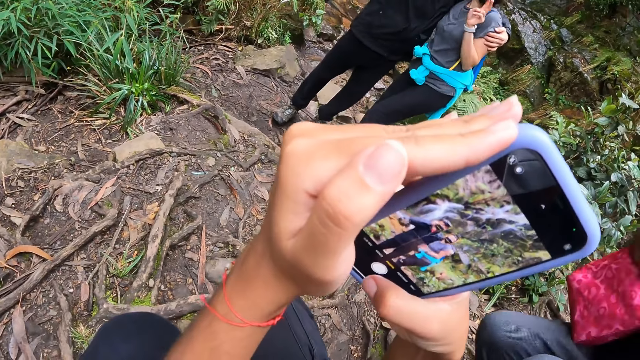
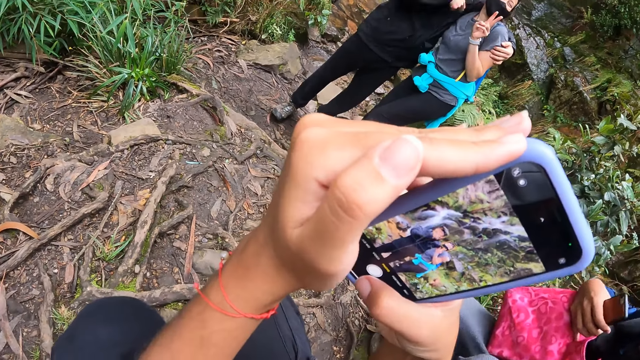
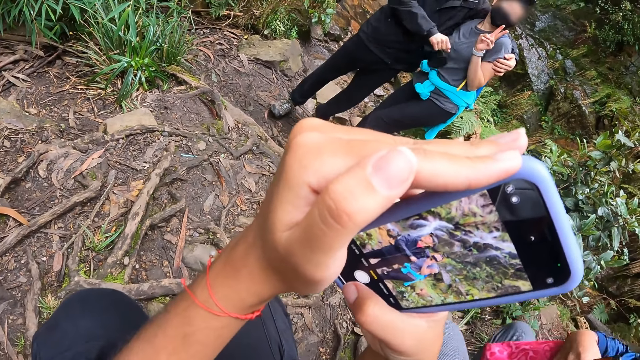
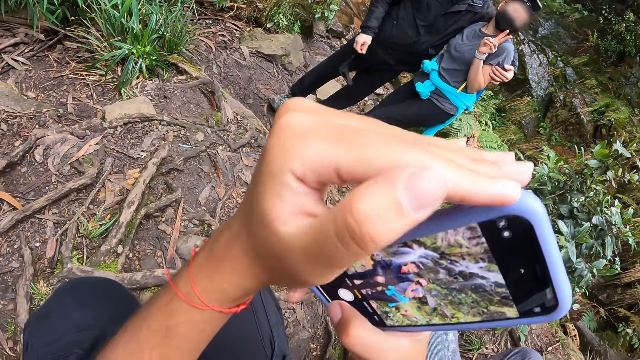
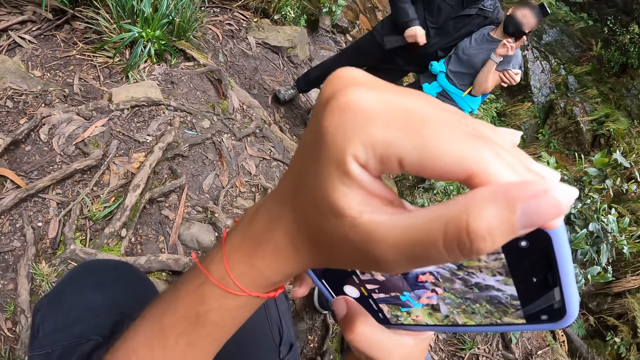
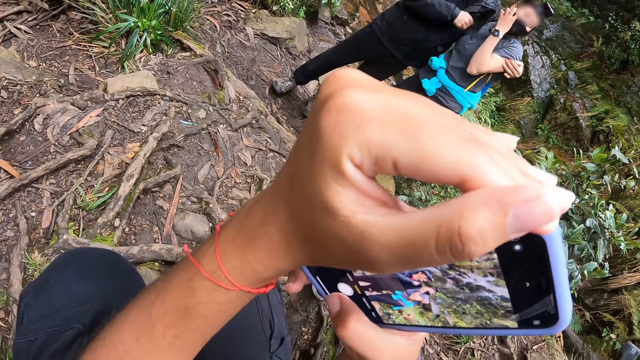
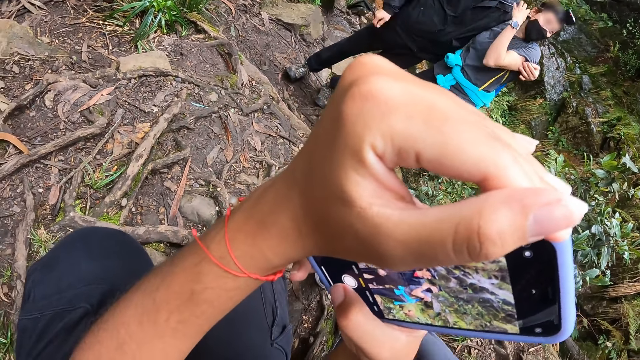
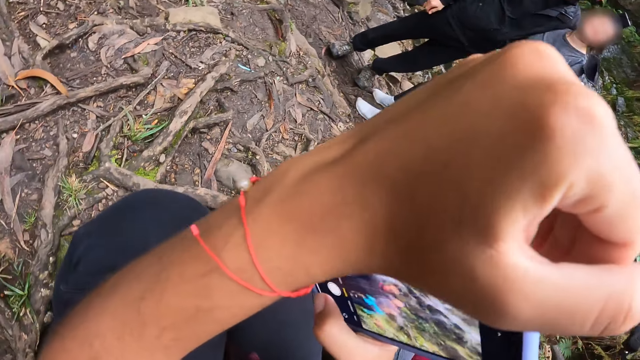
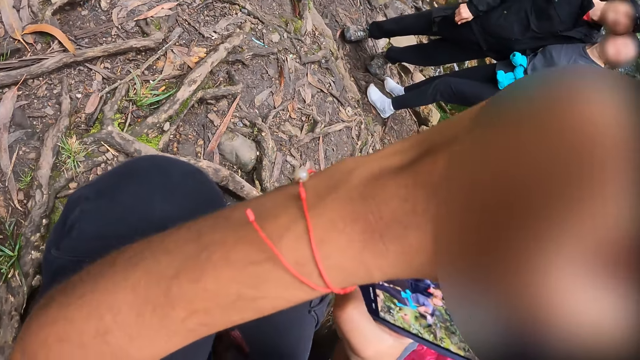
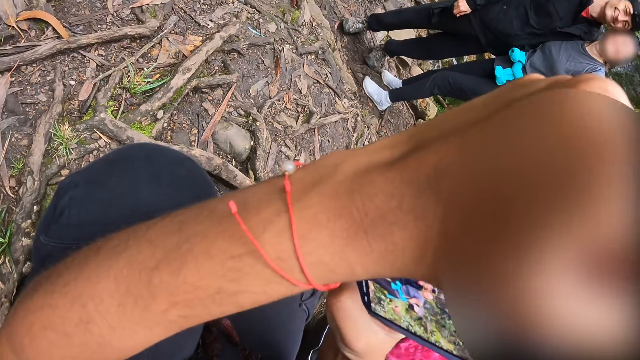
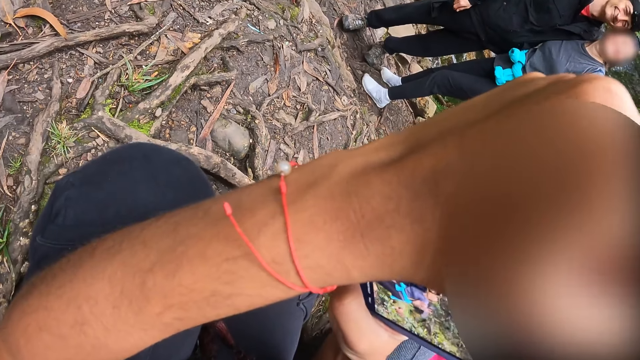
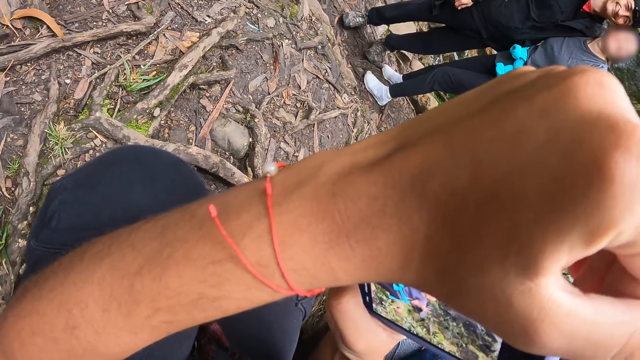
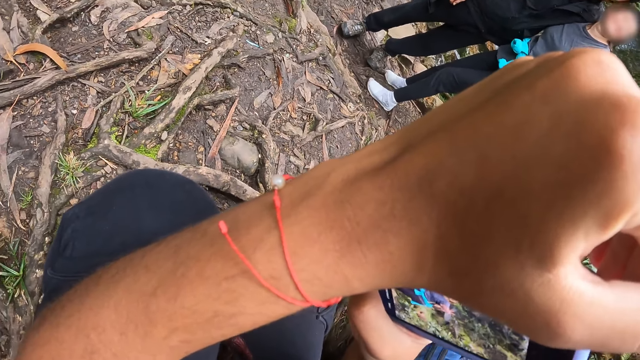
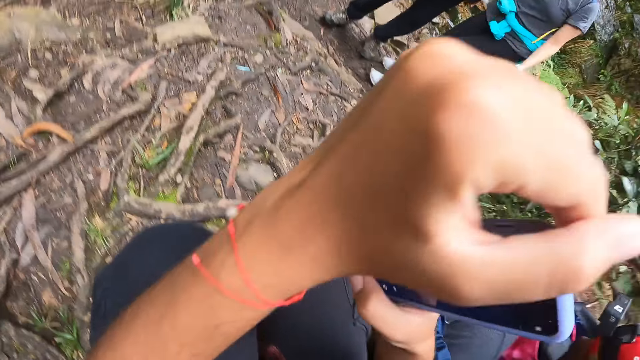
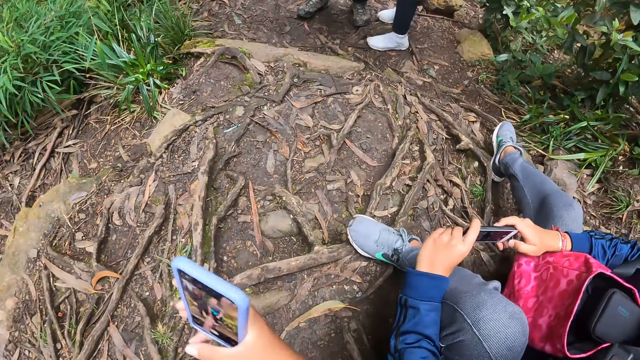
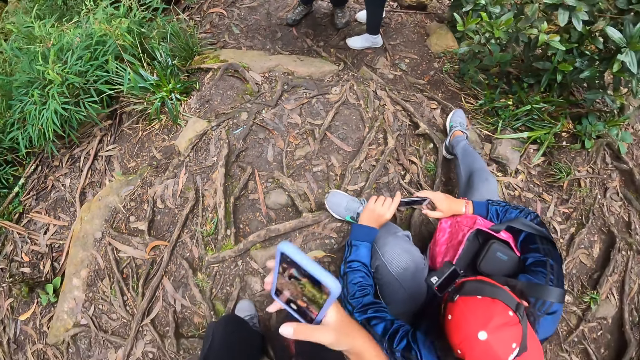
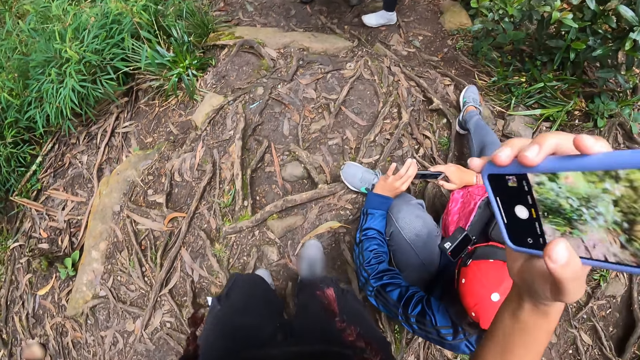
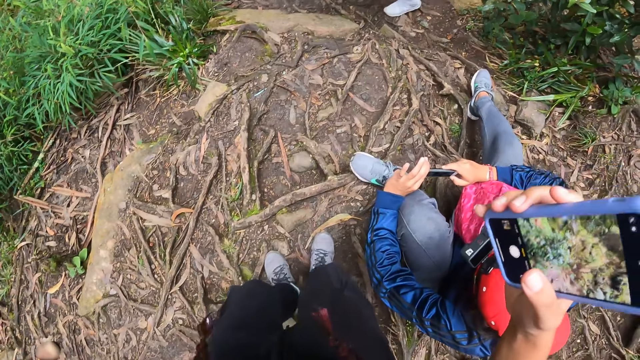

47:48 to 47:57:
The camera wearer takes a picture.

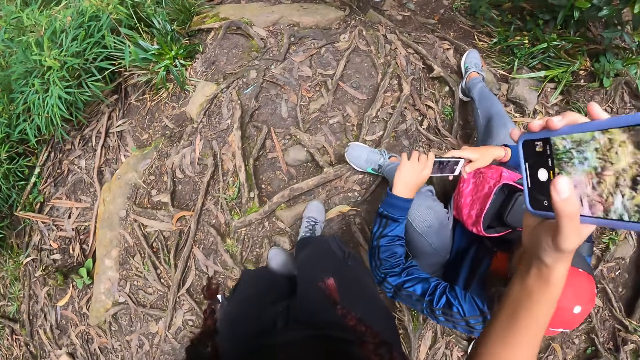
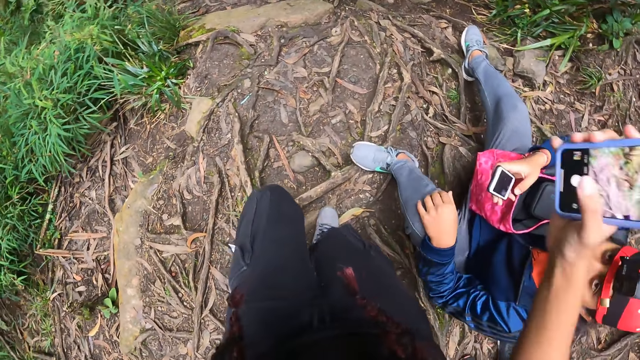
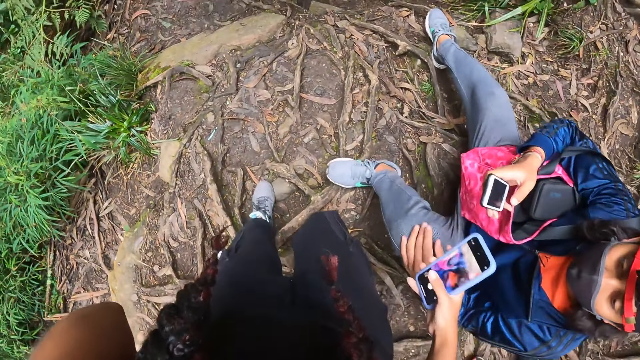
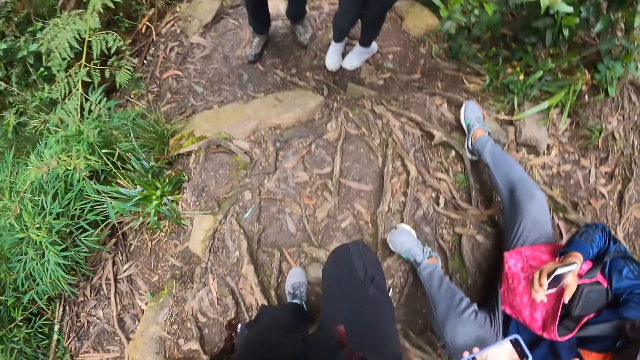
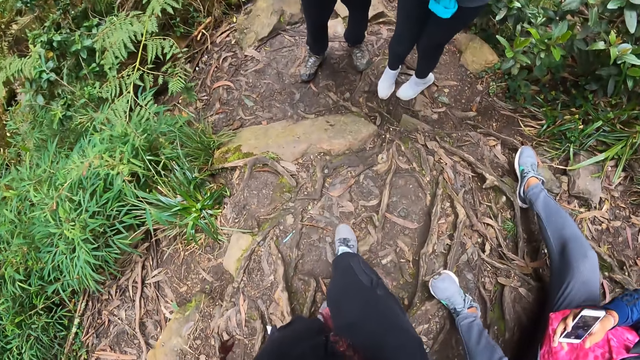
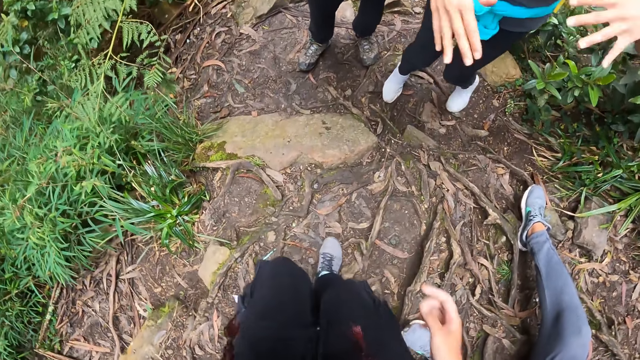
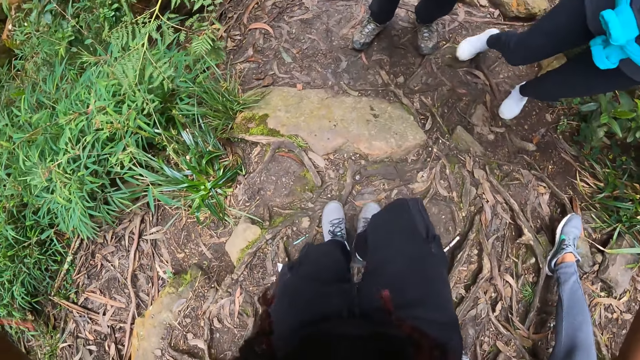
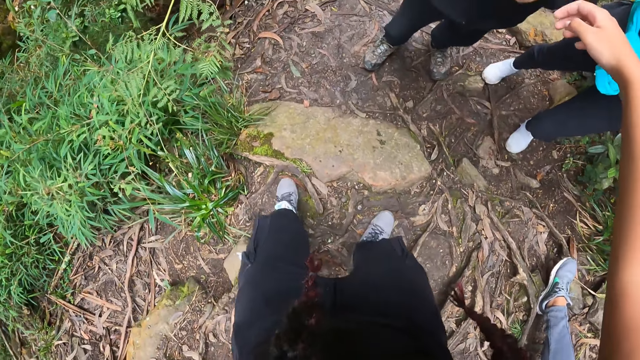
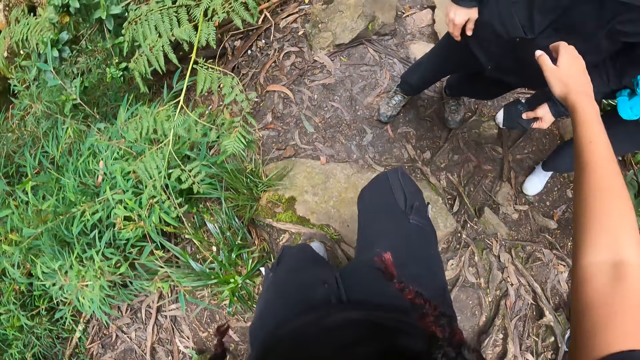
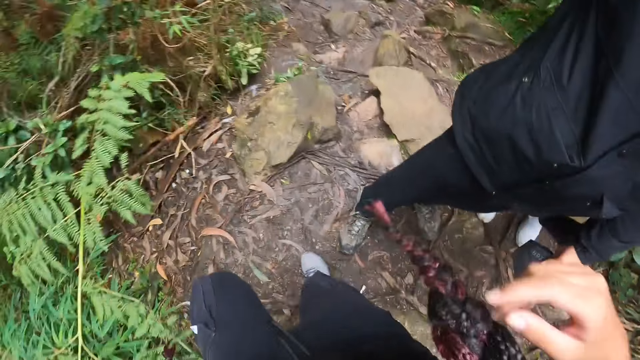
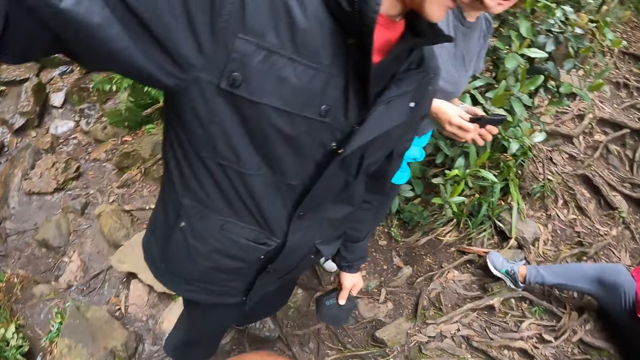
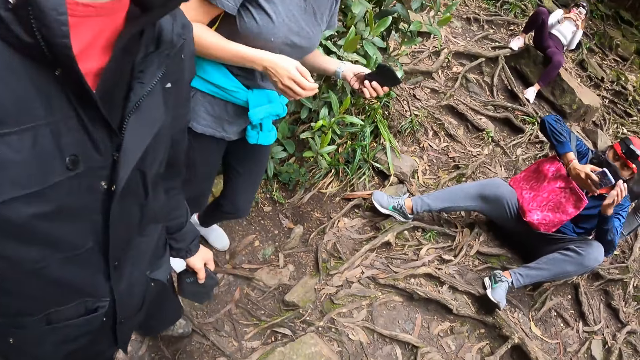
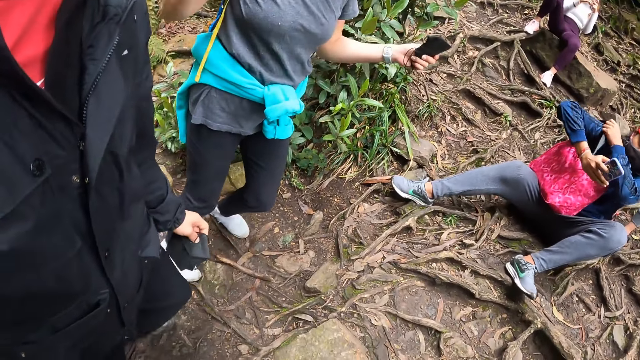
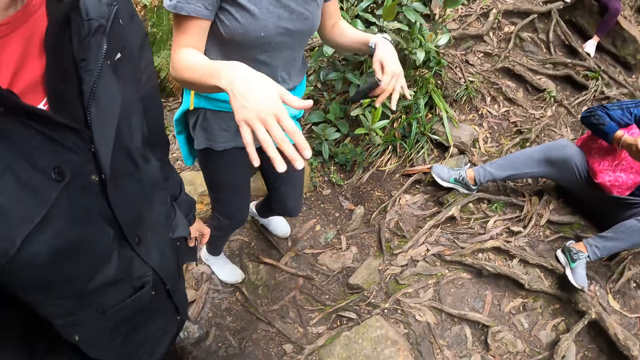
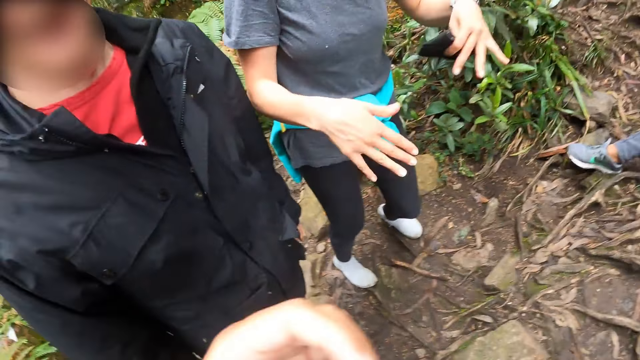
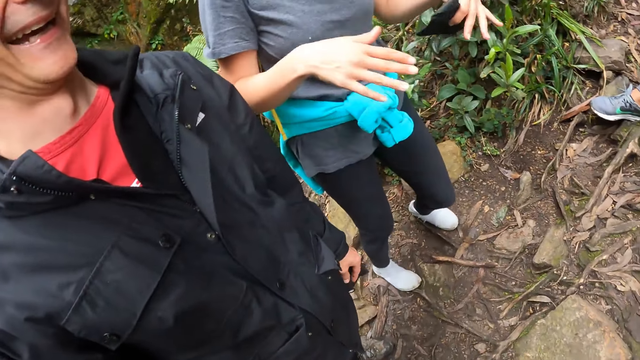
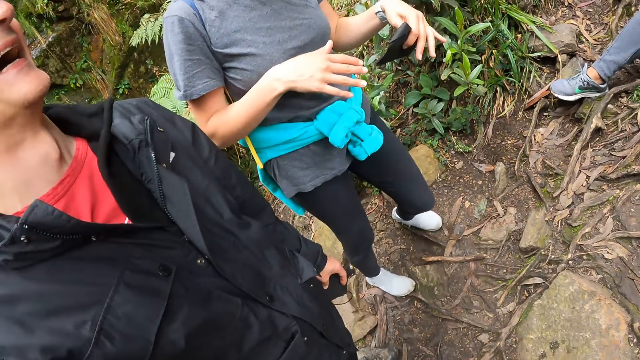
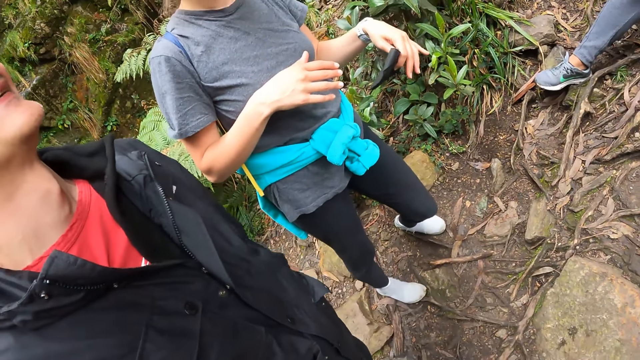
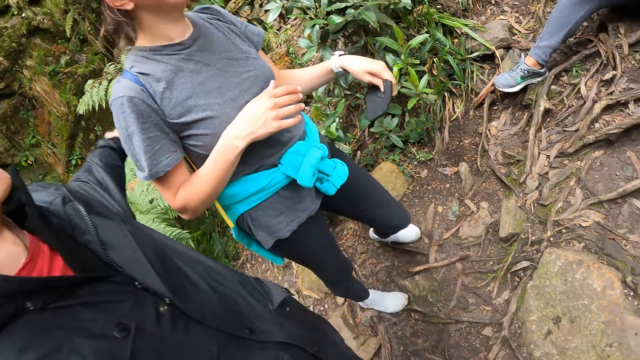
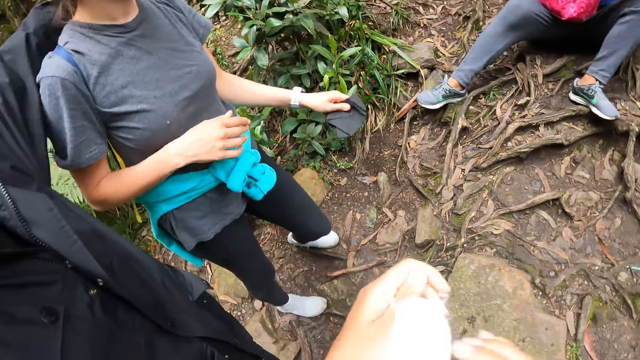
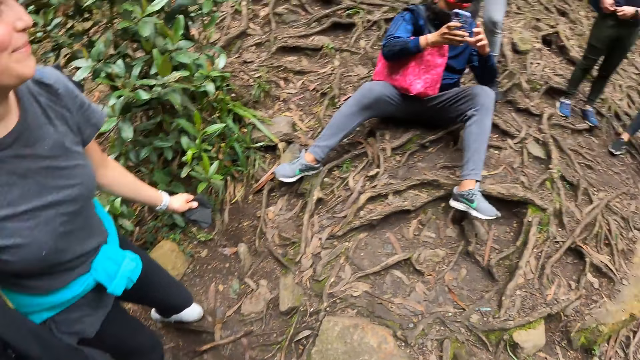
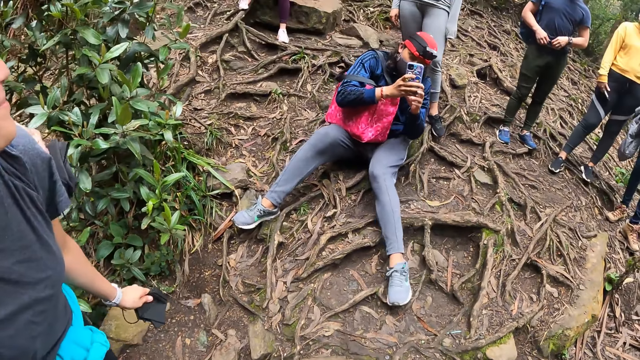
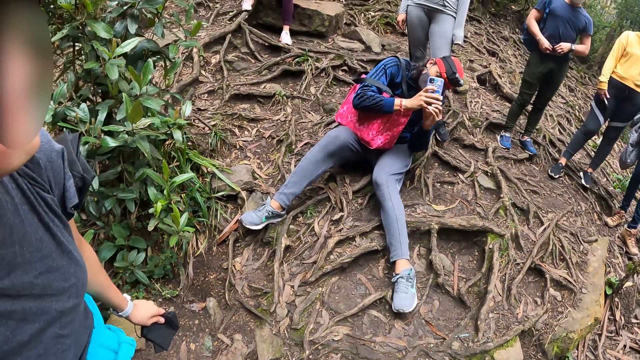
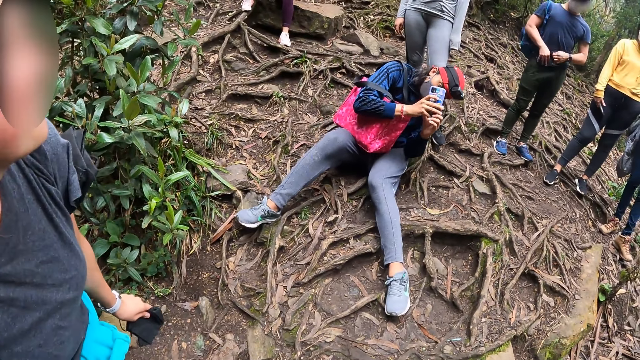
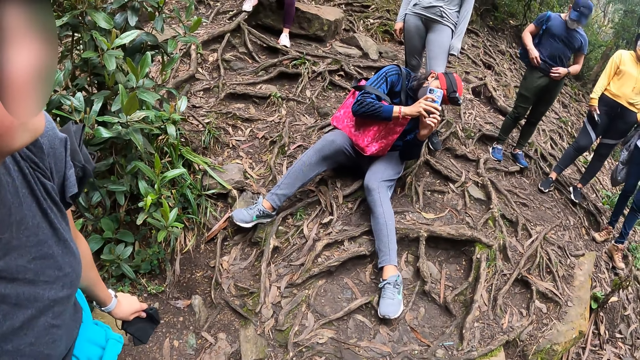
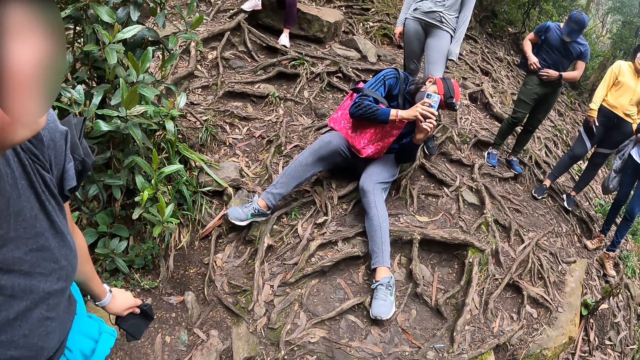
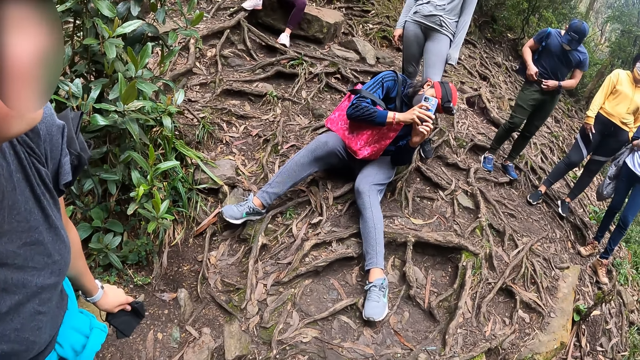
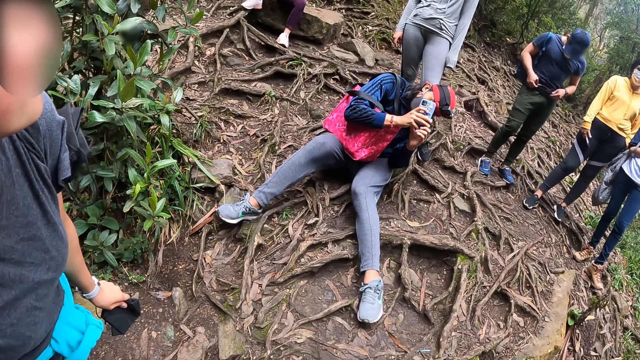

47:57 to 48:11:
The camera wearer gives a person the phone. They turn around. A woman gestures with her hands. A man operates a phone with both hands. The camera wearer poses for a picture.
